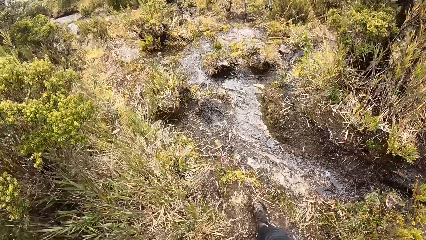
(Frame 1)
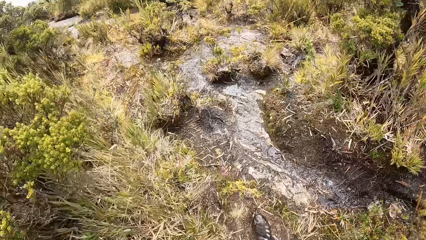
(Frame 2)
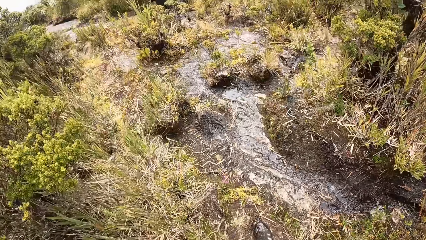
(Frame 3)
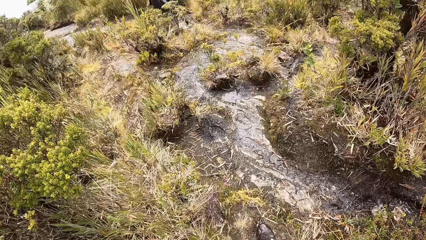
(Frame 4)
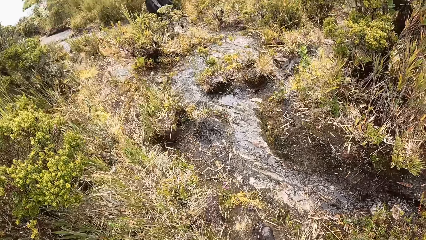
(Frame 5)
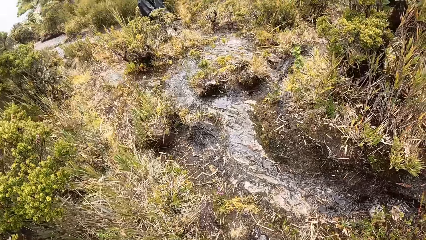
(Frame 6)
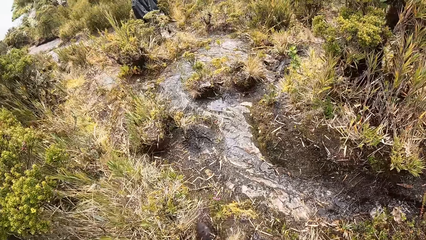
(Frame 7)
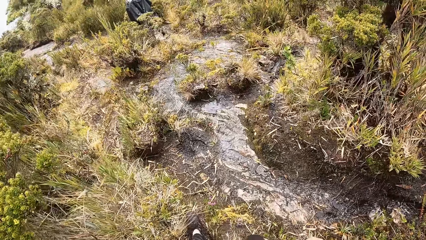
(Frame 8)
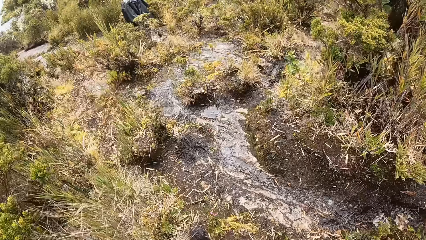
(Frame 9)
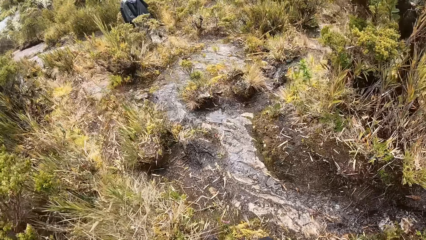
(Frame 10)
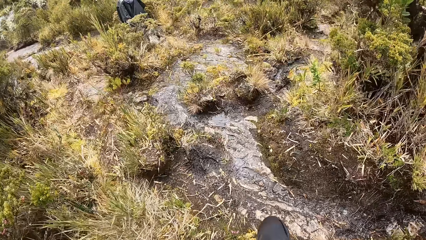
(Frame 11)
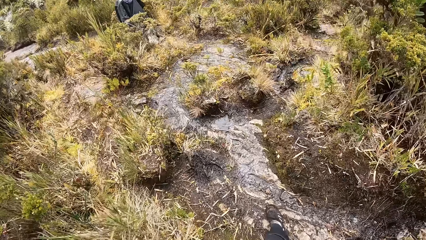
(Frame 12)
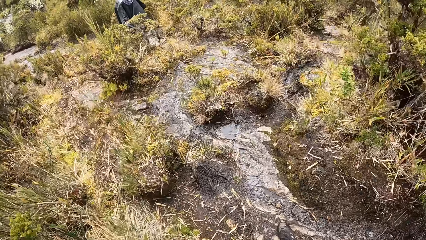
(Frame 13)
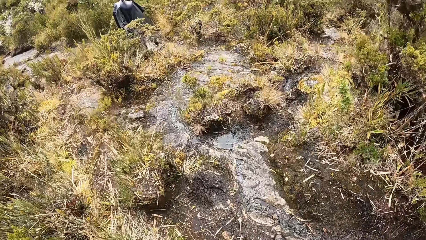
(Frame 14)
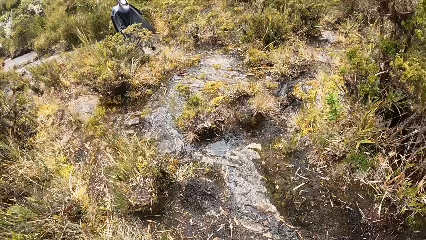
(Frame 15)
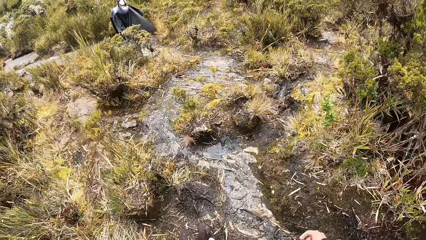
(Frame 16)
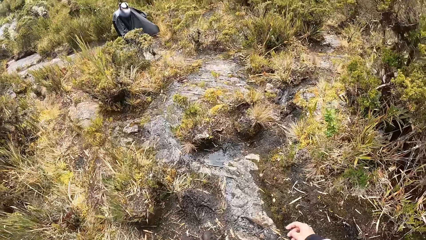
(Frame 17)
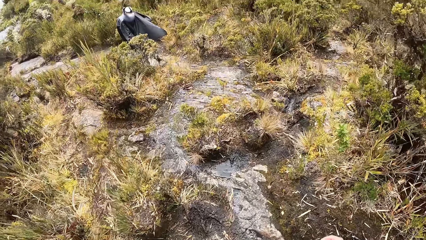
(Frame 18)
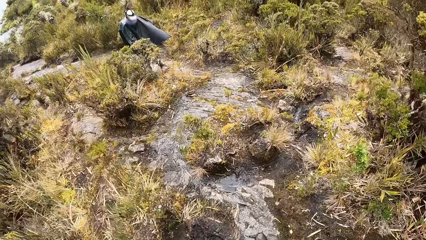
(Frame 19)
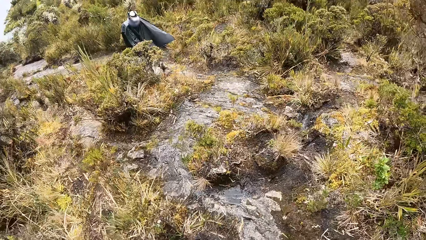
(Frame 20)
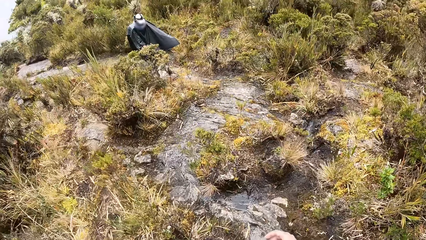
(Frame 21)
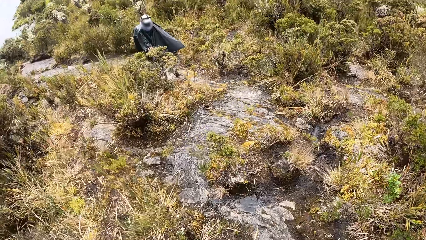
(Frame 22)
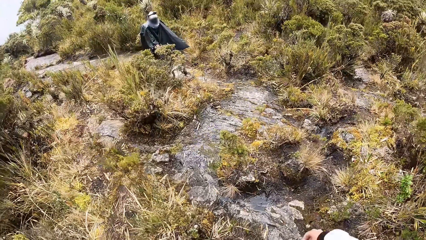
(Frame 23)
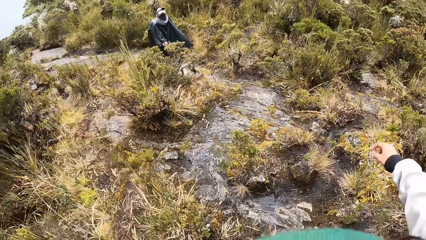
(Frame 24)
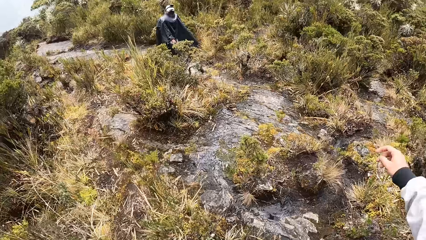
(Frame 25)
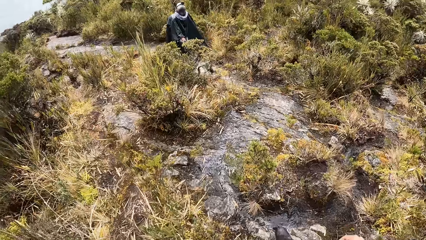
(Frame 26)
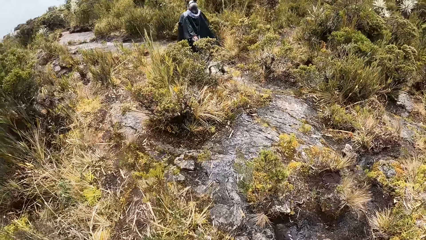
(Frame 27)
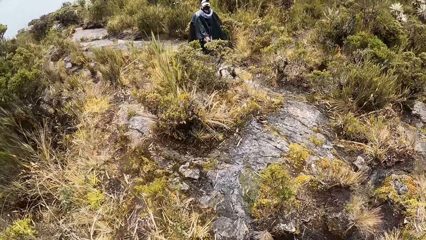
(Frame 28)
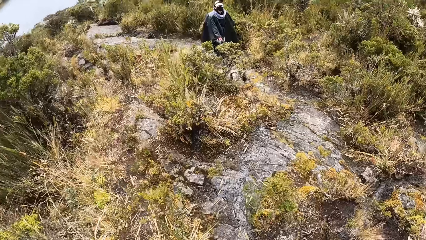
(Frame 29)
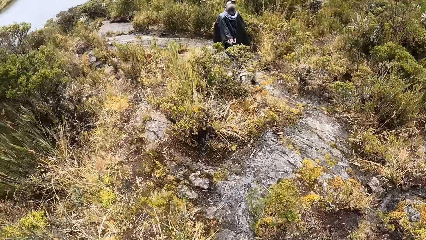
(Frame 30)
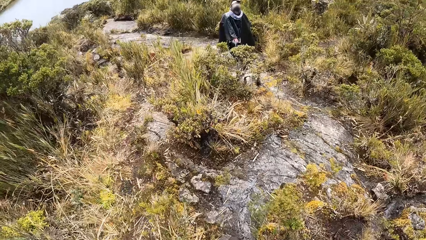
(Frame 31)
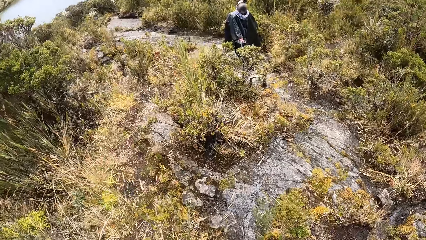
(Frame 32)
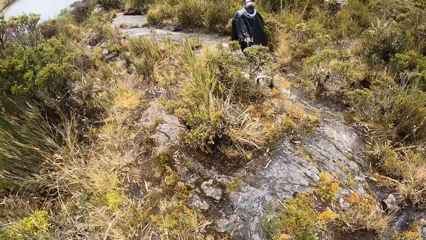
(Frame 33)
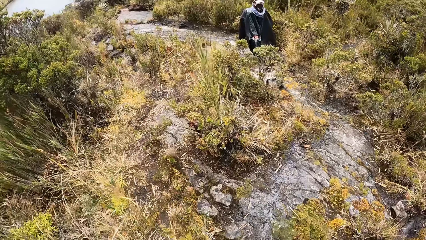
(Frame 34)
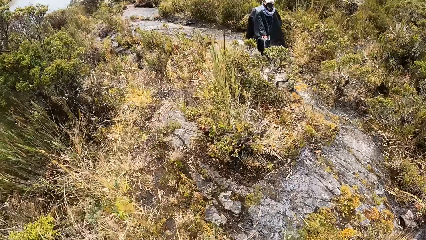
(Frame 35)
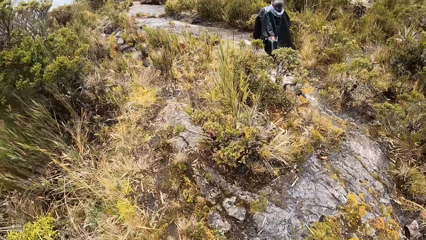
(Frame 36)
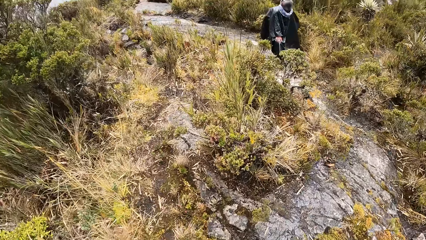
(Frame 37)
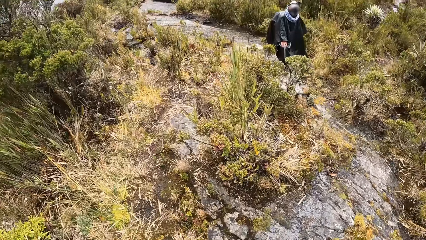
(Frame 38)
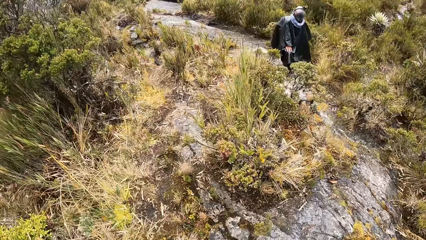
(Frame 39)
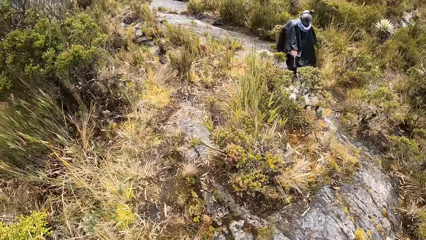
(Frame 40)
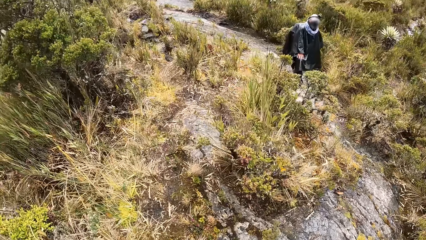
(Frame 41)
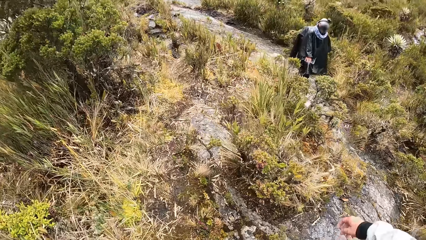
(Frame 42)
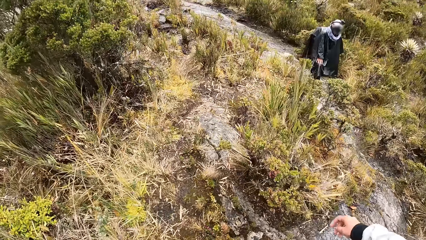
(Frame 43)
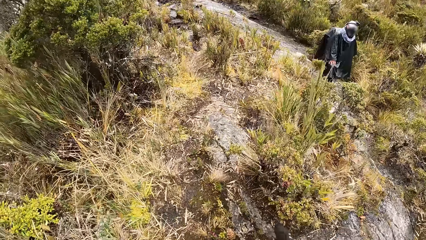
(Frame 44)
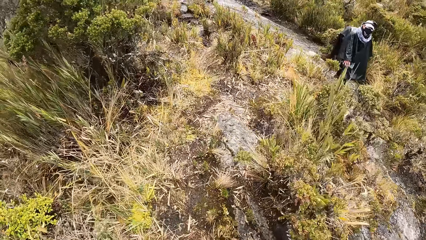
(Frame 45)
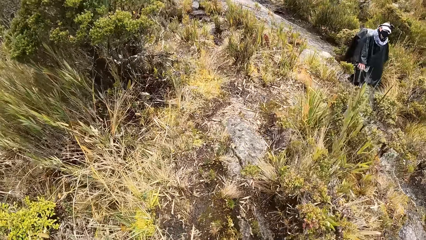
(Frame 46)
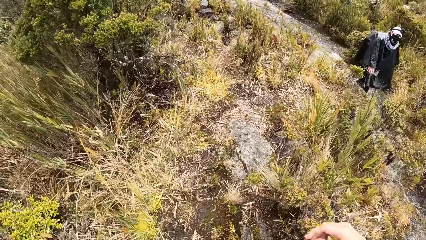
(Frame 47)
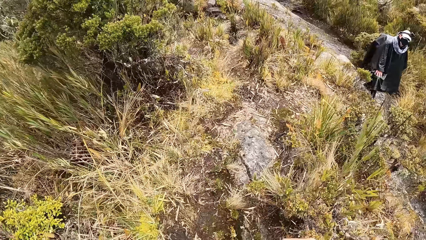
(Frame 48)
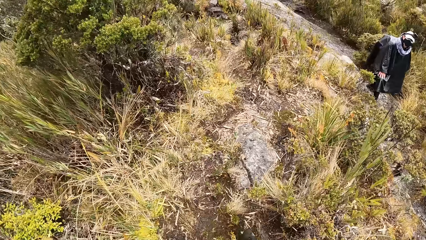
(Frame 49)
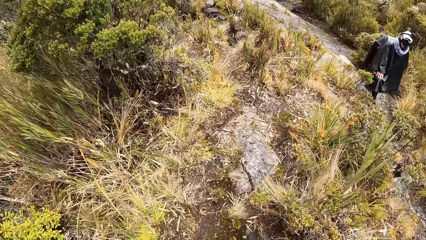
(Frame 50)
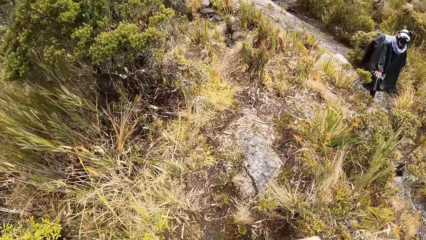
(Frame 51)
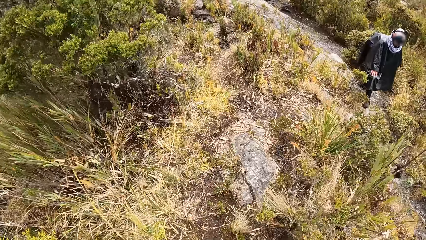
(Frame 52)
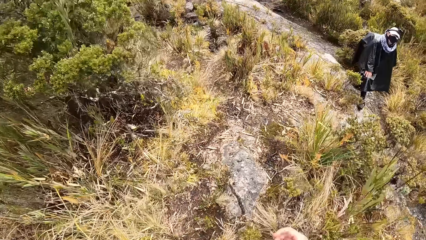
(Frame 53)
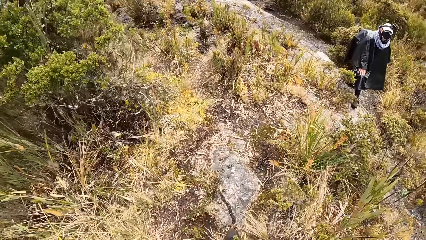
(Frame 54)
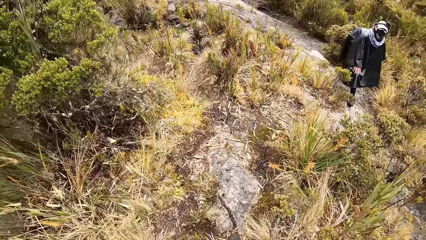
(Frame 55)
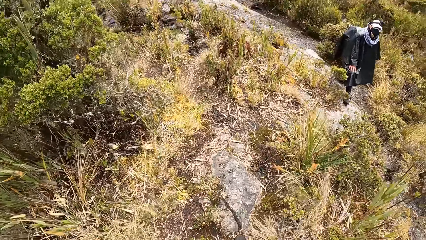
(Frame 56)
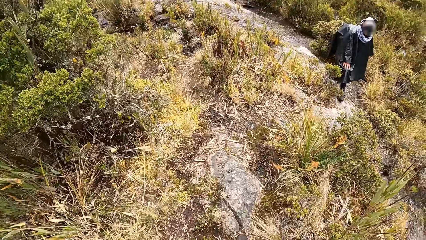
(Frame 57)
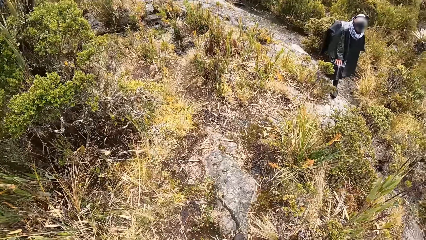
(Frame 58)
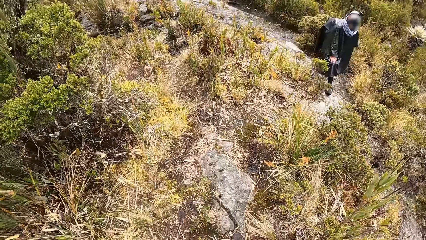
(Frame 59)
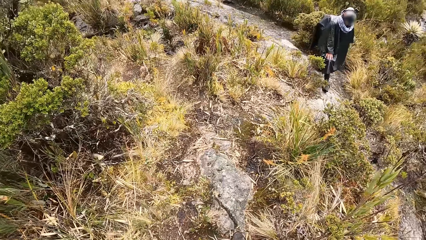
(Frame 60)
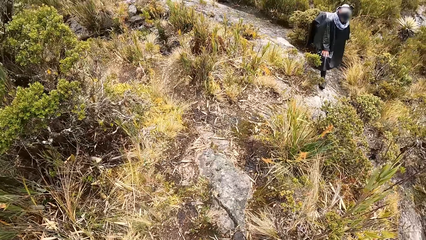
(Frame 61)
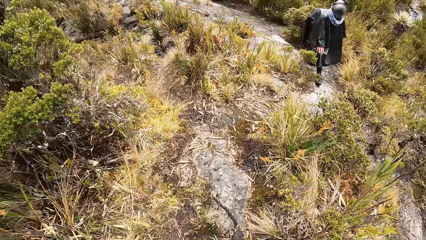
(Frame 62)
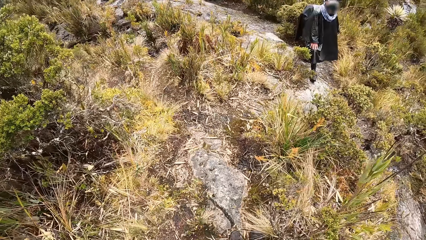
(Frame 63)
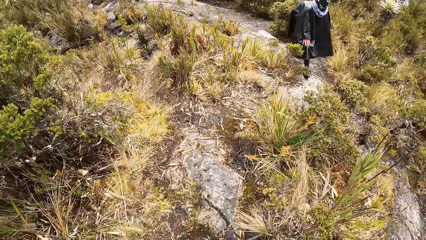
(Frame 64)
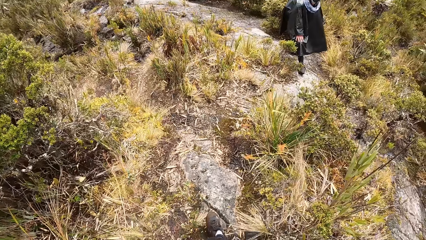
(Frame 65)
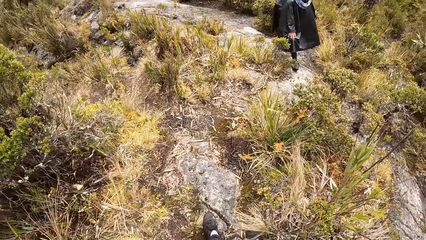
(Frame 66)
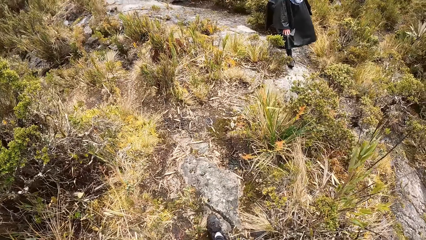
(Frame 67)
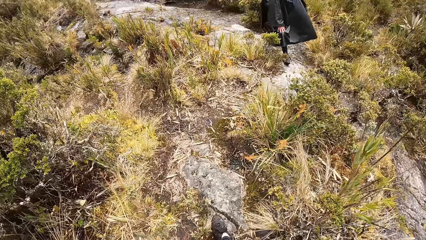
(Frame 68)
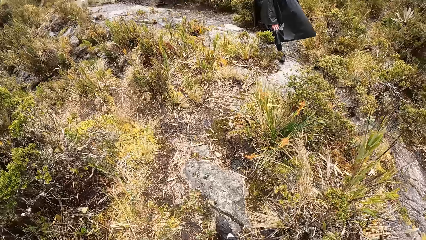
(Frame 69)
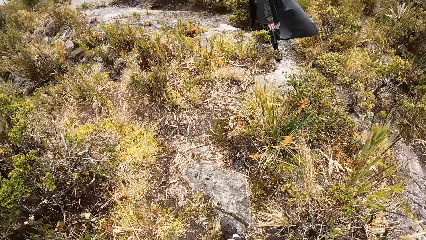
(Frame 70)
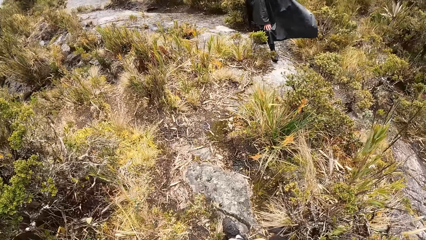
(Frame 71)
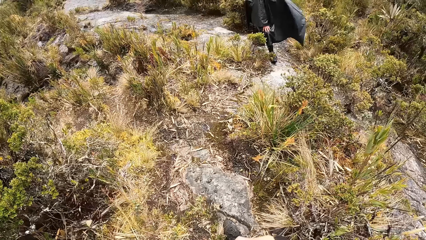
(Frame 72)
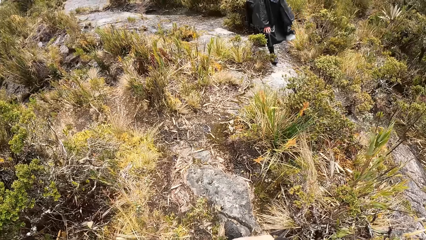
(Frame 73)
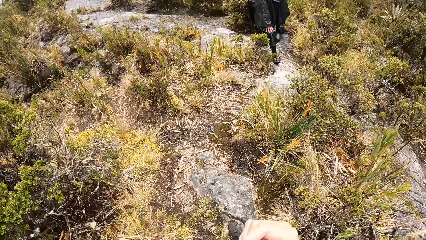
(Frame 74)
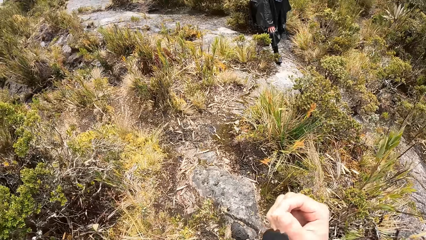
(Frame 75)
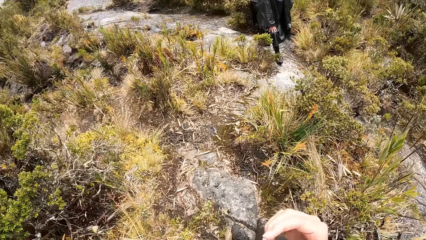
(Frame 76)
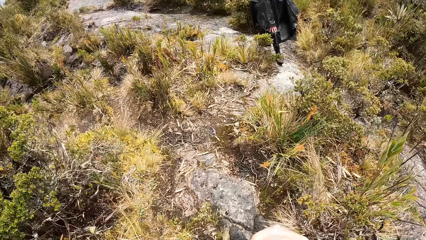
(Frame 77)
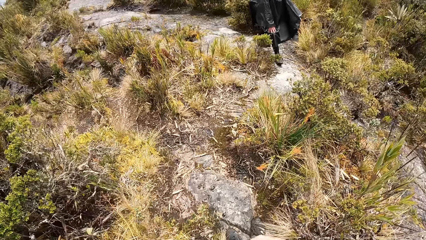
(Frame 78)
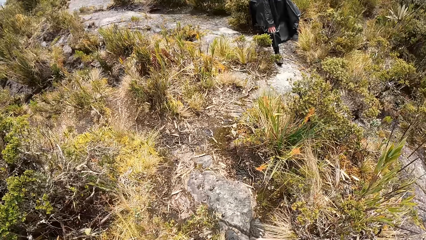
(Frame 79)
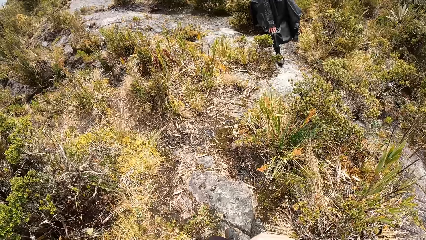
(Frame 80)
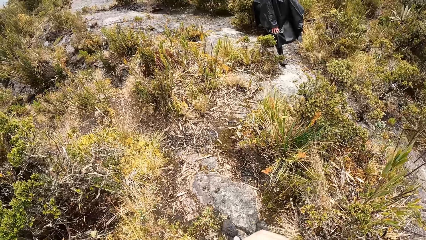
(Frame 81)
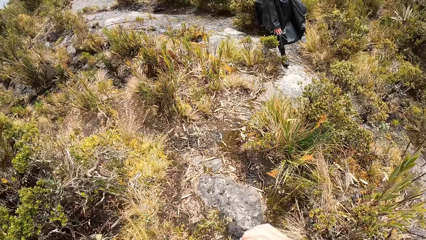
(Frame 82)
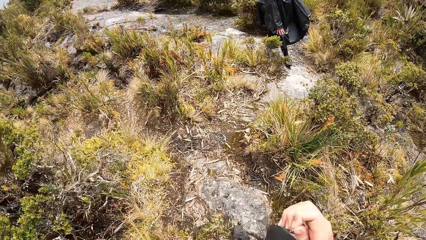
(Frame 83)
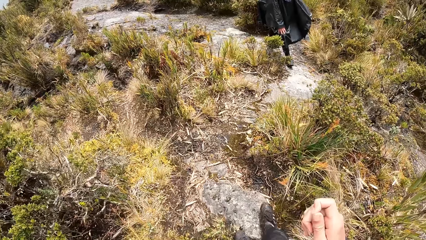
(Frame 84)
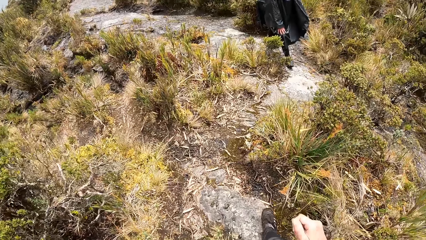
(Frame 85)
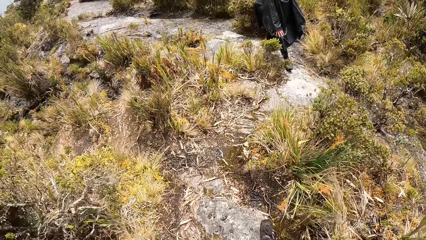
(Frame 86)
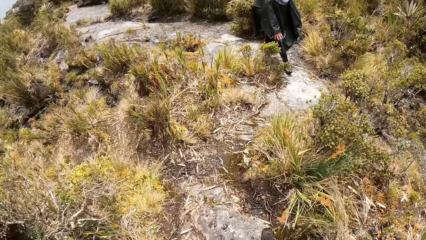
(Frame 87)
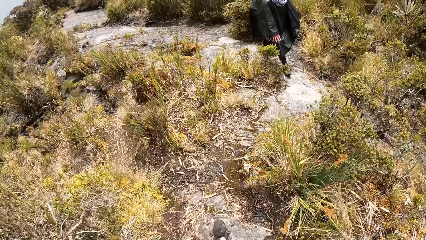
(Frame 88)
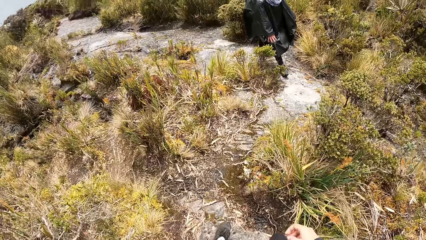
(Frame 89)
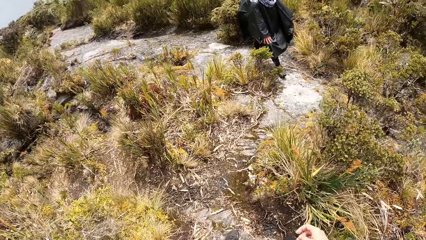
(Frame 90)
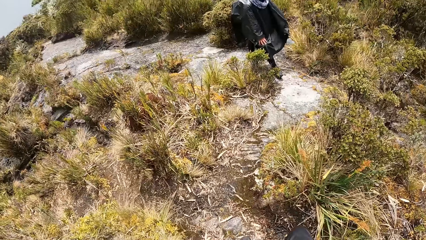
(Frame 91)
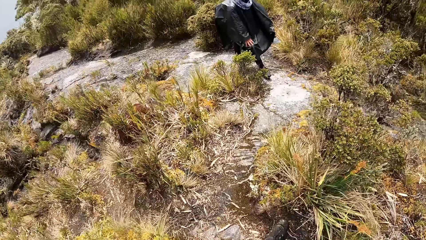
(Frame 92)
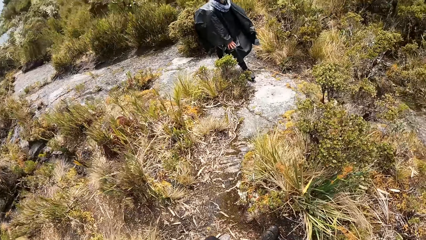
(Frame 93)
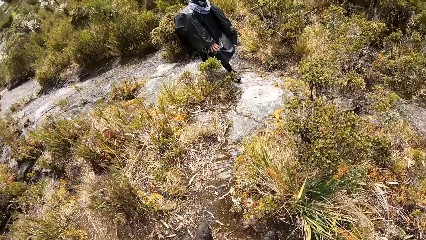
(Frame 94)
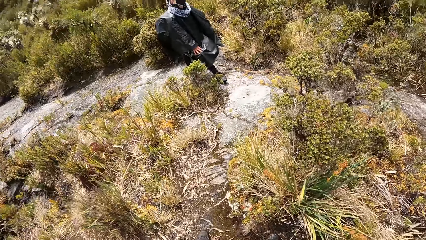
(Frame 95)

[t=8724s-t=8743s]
The camera wearer interacts with a woman. He gestures with his hand. A man stands on the other side. The camera wearer moves his hand.
